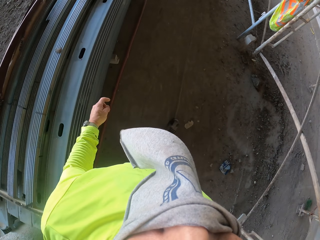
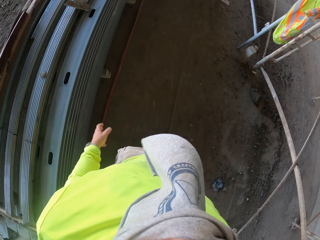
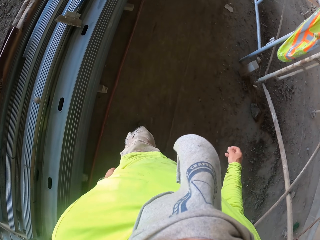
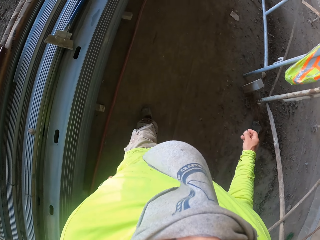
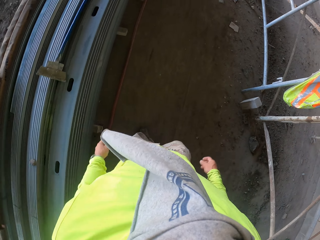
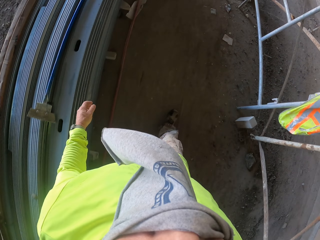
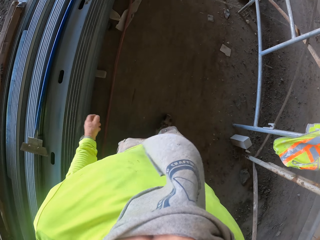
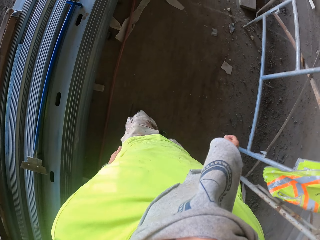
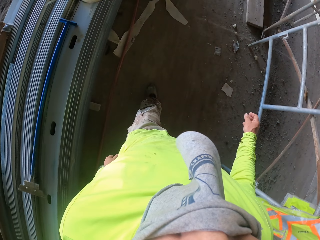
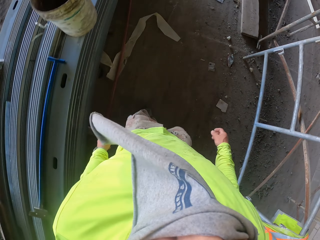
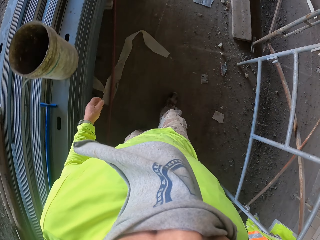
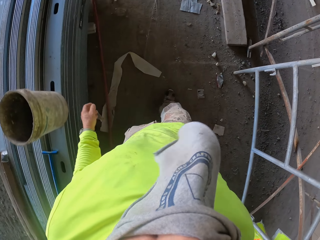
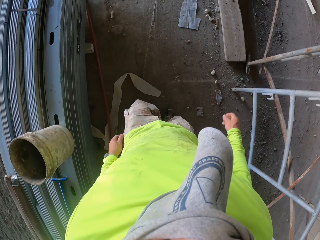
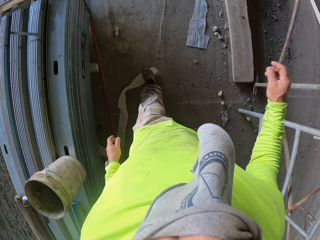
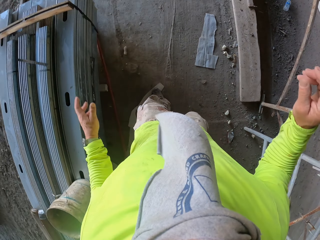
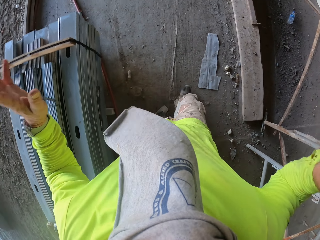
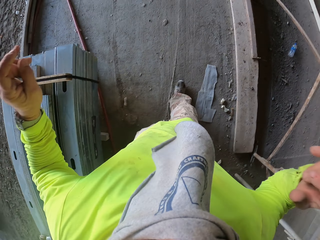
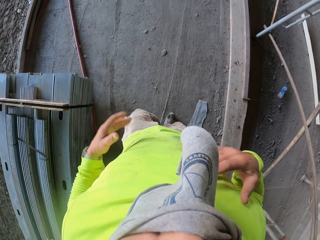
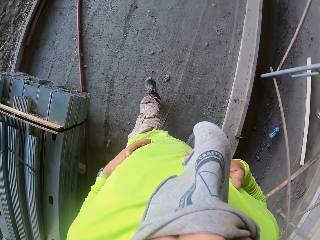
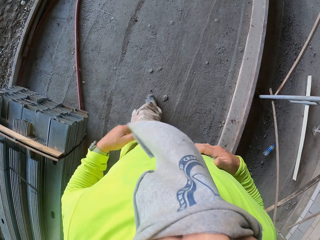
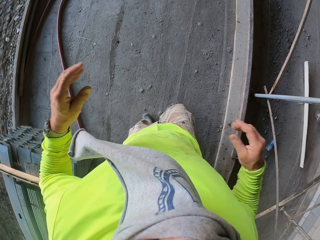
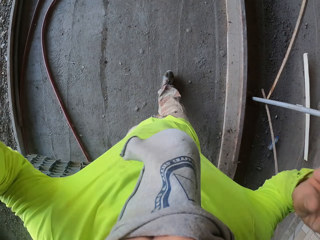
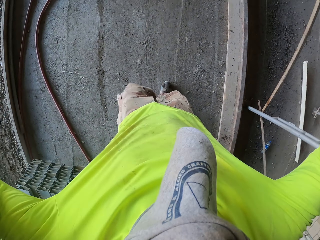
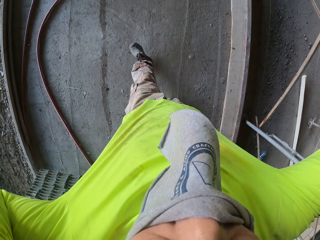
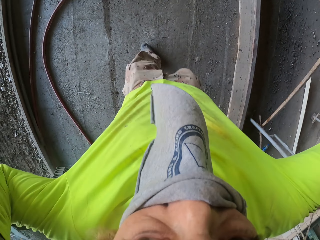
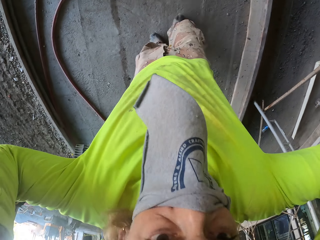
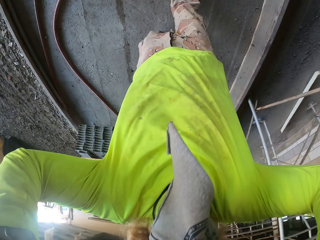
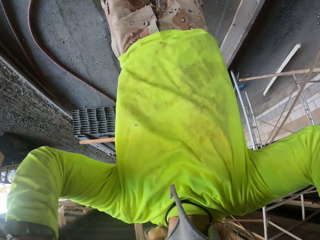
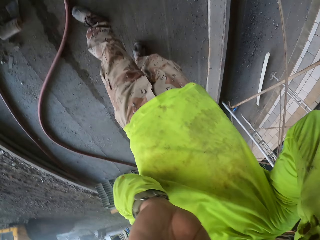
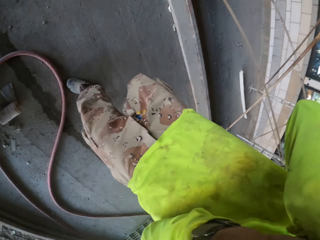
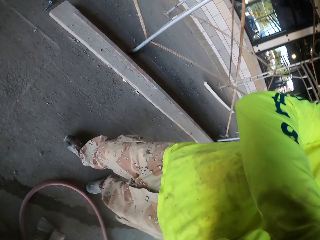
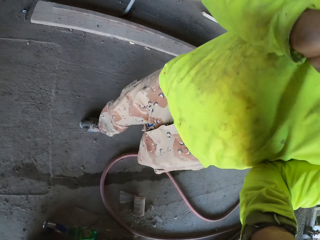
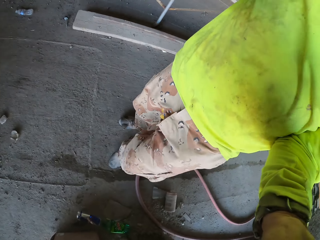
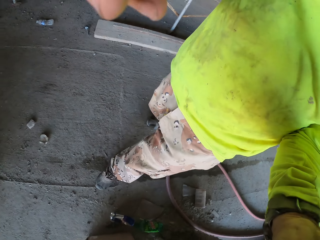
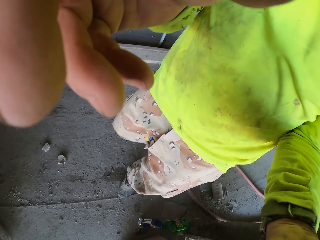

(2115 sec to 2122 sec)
The camera wearer walks on the ground.
